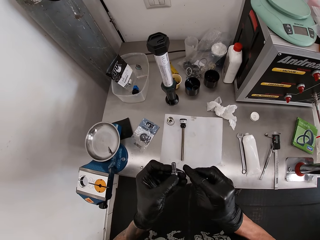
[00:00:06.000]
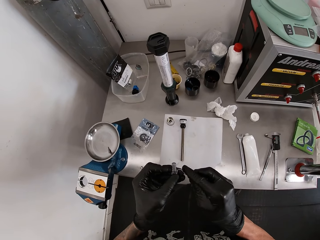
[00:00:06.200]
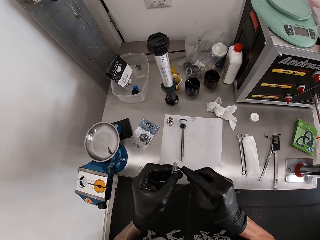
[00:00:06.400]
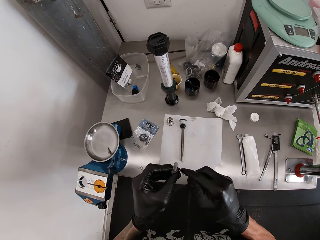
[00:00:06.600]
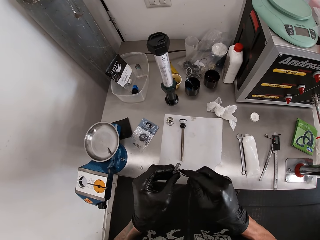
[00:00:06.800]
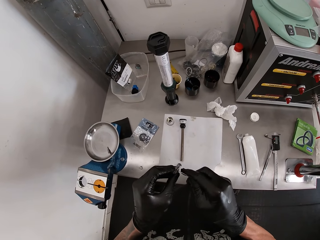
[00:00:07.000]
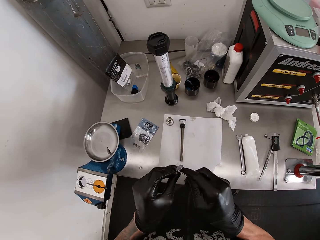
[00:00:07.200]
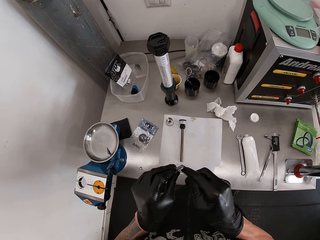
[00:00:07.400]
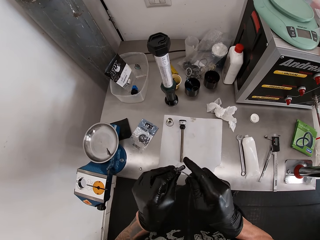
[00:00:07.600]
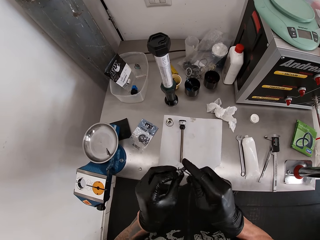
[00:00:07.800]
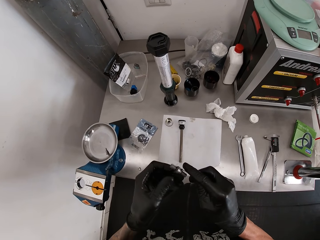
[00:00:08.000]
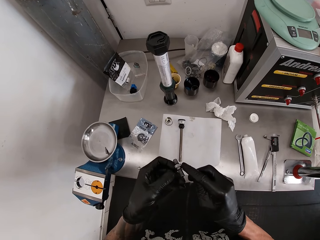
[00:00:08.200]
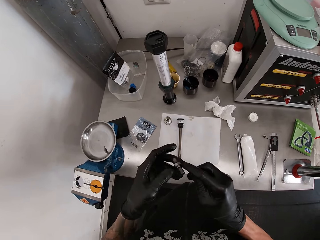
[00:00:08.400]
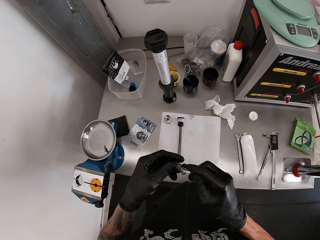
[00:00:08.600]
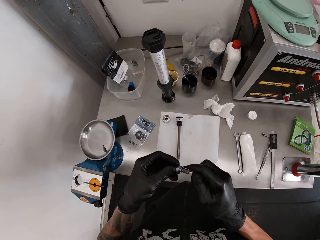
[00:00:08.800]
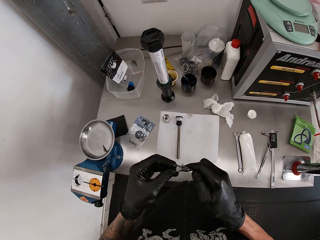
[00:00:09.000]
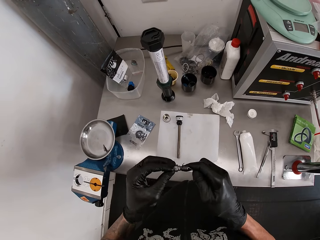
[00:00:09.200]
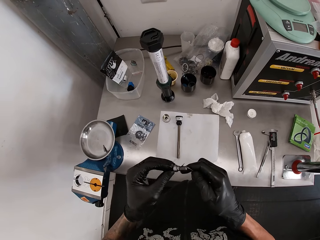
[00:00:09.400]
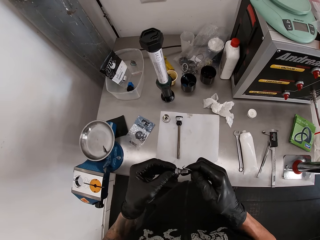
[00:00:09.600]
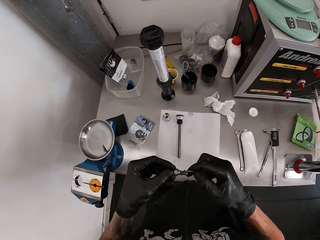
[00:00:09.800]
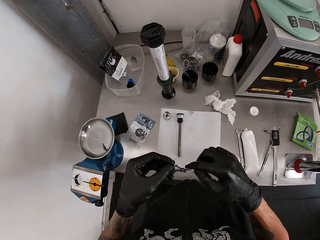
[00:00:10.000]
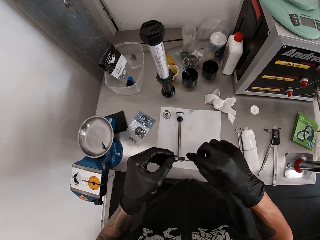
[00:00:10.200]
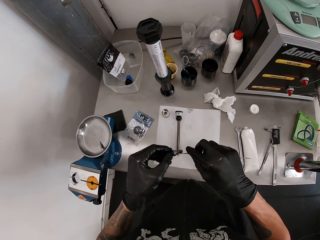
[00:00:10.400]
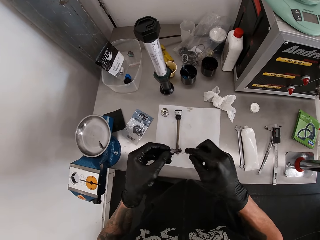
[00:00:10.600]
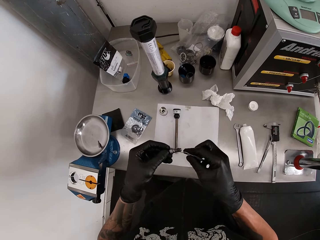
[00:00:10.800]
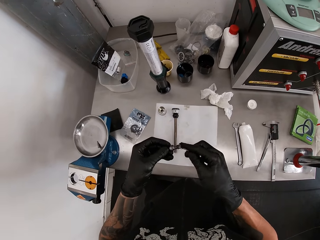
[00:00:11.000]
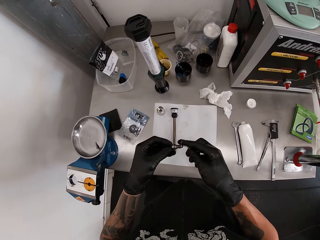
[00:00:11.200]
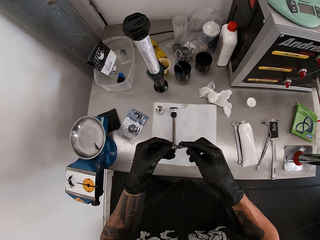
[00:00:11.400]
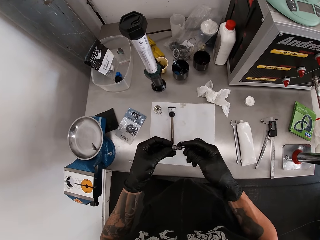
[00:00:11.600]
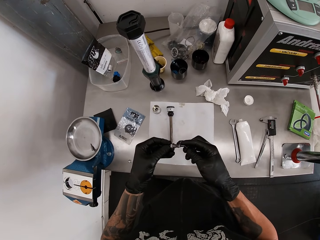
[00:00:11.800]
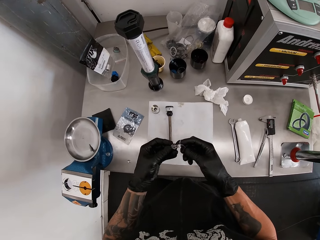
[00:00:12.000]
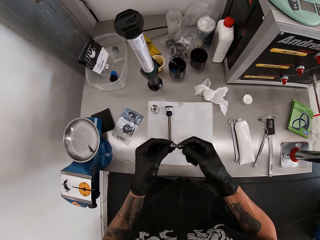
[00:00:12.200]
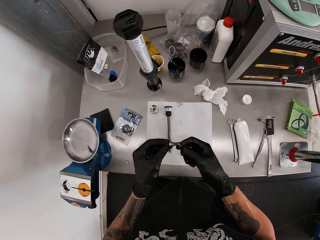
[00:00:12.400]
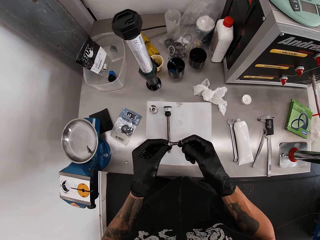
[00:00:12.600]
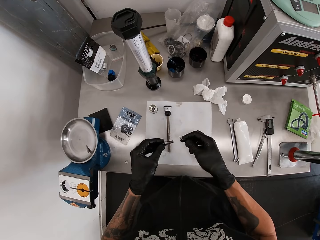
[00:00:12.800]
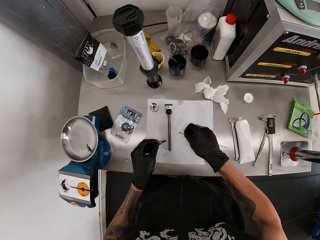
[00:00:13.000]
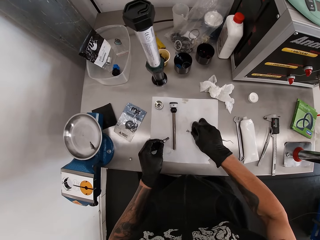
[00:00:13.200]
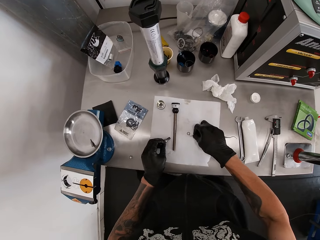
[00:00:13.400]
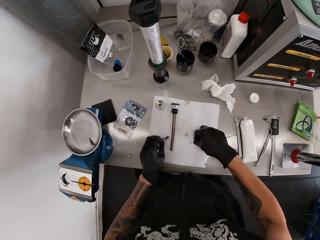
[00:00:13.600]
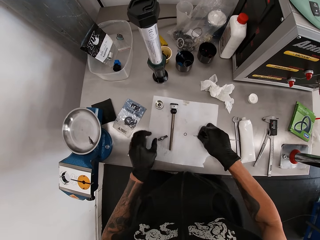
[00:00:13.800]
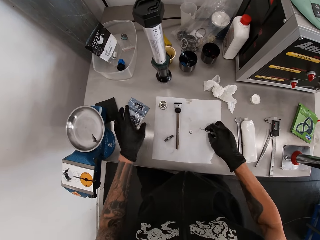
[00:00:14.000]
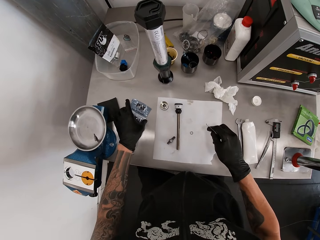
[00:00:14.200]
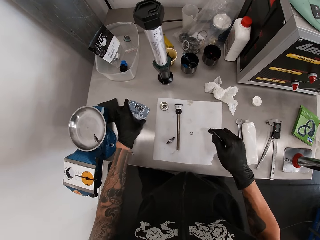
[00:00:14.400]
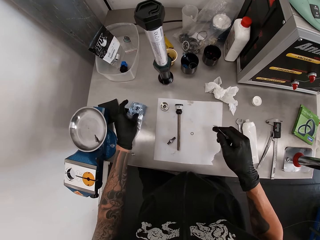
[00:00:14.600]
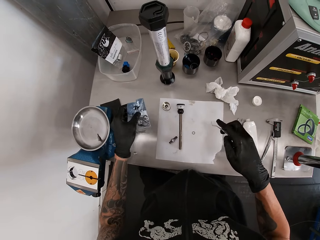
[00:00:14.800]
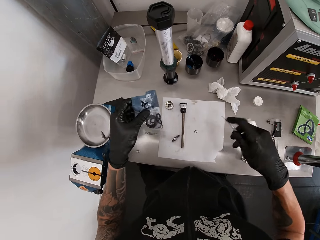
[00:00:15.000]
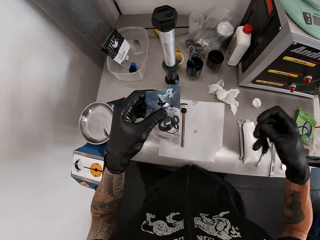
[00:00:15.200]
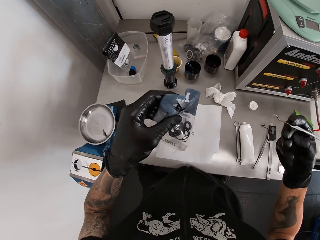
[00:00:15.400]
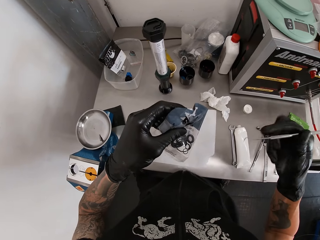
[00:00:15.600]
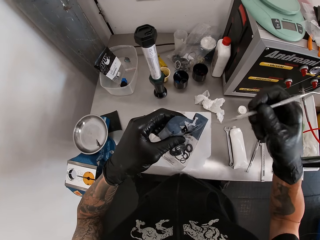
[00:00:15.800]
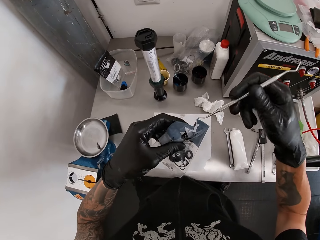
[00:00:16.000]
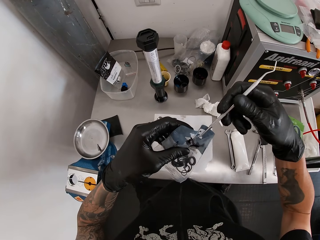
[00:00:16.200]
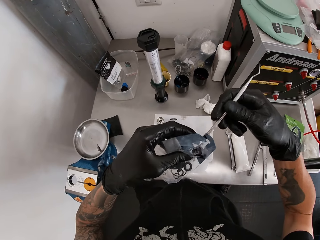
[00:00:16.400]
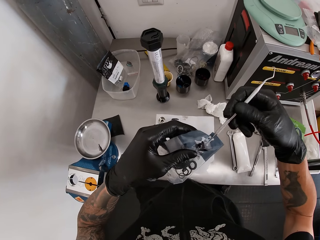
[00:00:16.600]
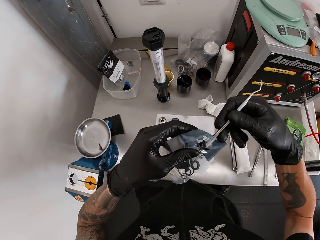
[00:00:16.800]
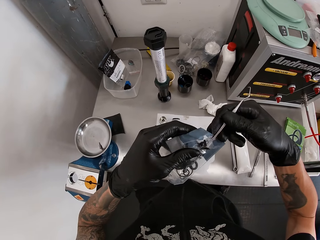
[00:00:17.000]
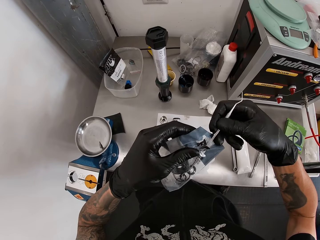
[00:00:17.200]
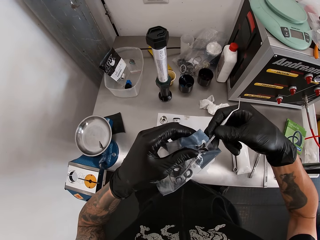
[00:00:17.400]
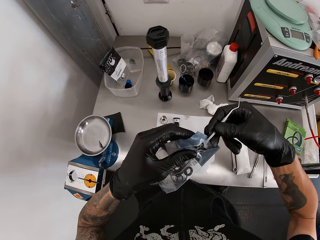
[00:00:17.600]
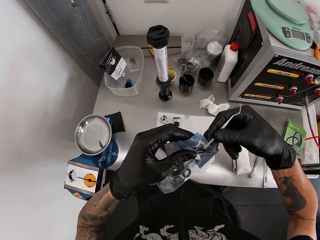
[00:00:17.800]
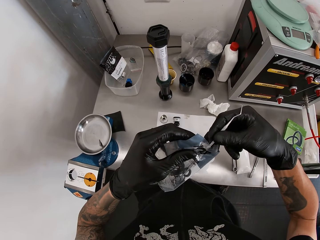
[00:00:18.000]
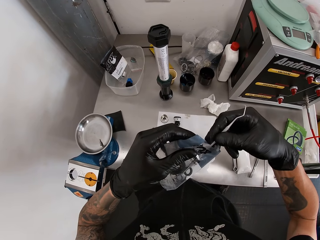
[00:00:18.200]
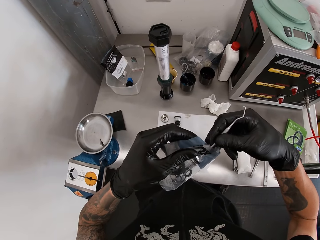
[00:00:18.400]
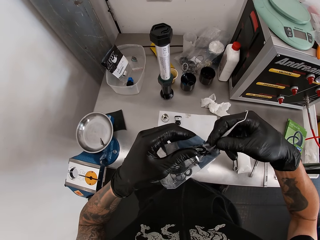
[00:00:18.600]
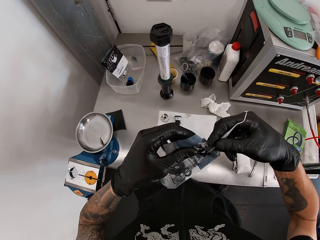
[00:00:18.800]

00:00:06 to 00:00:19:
The camera wearer touches something. He drops the O-ring on the work table with the scriber in his right hand. He drops the bolt on the work table with his left hand. He picks up a nylon from the work table with his left hand. He picks up an O-ring from the nylon with the scriber in his right hand.

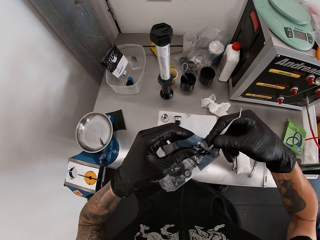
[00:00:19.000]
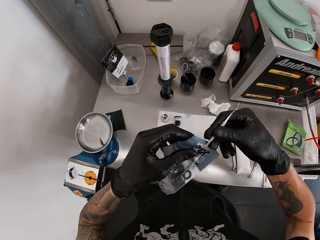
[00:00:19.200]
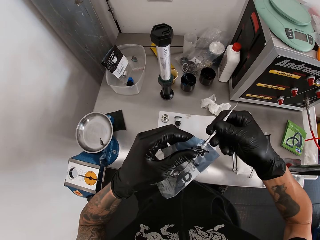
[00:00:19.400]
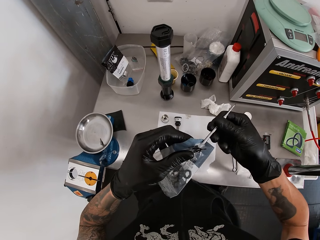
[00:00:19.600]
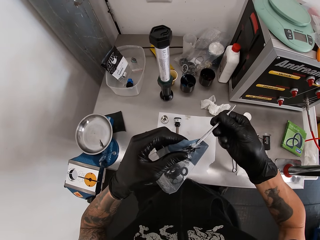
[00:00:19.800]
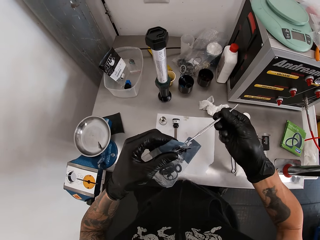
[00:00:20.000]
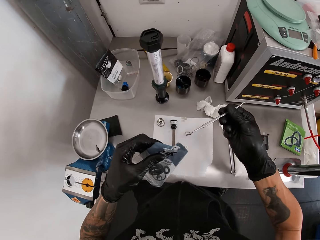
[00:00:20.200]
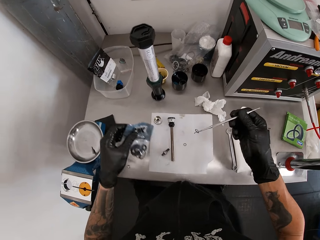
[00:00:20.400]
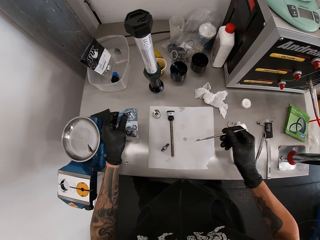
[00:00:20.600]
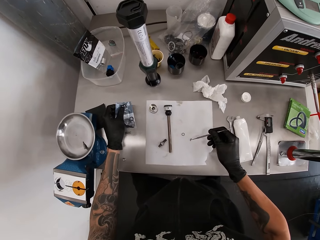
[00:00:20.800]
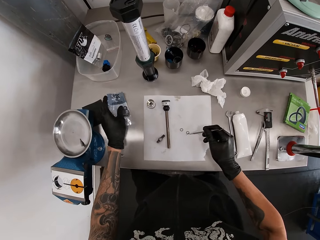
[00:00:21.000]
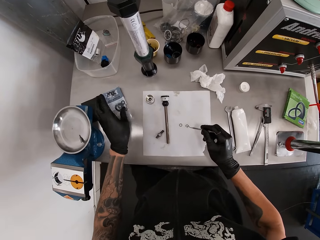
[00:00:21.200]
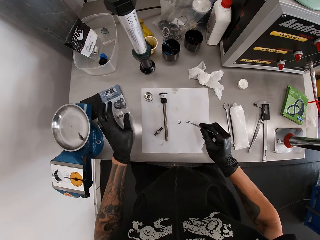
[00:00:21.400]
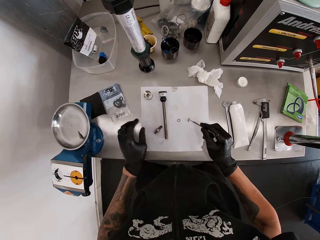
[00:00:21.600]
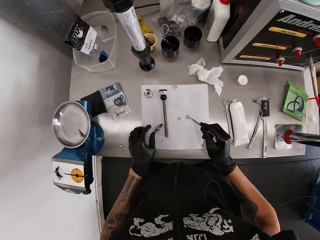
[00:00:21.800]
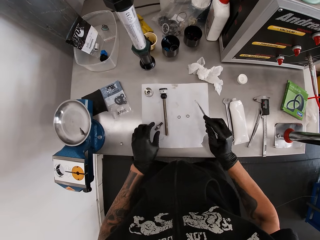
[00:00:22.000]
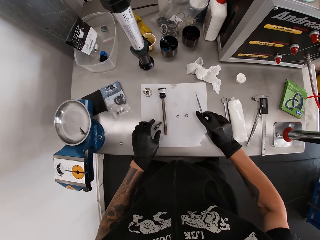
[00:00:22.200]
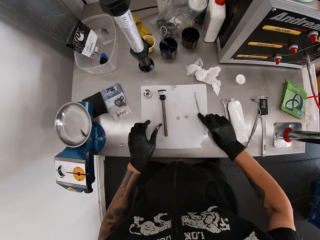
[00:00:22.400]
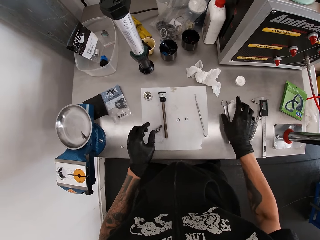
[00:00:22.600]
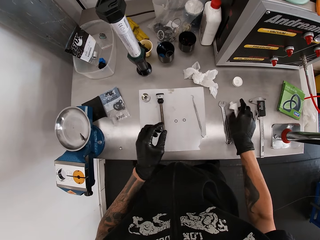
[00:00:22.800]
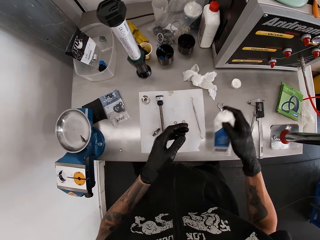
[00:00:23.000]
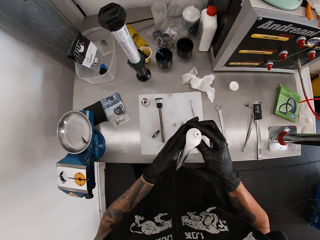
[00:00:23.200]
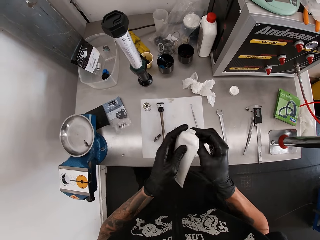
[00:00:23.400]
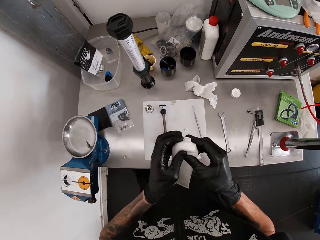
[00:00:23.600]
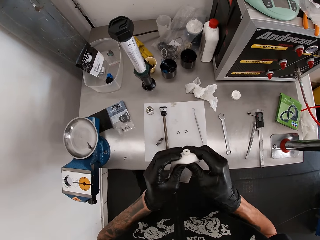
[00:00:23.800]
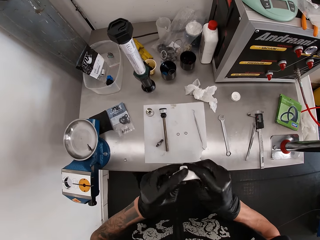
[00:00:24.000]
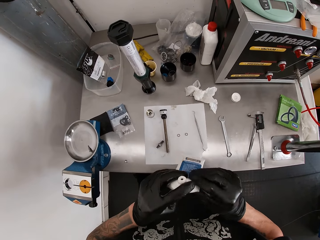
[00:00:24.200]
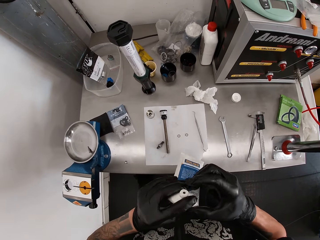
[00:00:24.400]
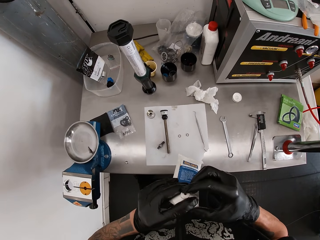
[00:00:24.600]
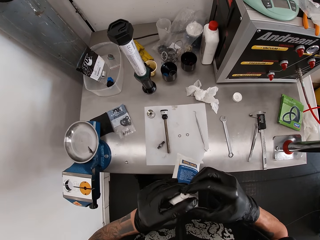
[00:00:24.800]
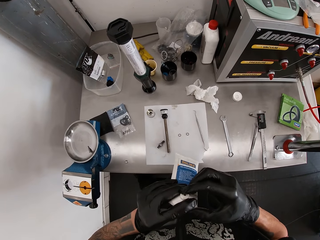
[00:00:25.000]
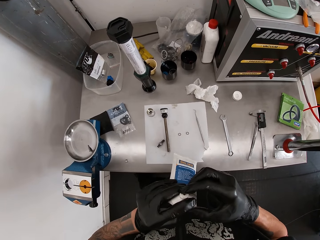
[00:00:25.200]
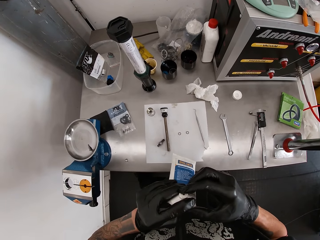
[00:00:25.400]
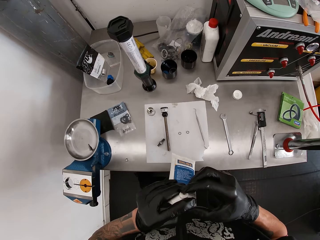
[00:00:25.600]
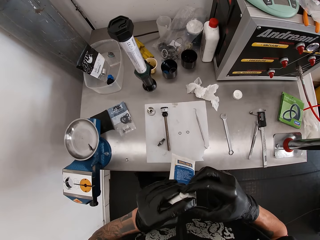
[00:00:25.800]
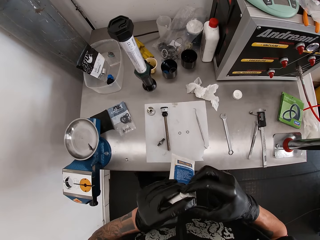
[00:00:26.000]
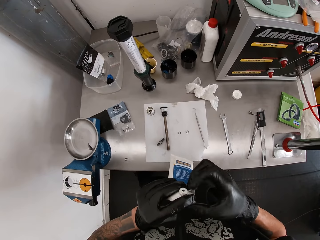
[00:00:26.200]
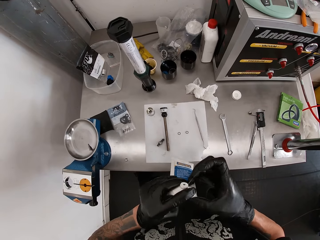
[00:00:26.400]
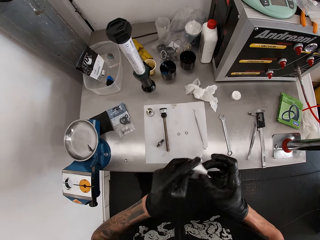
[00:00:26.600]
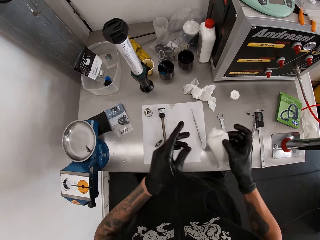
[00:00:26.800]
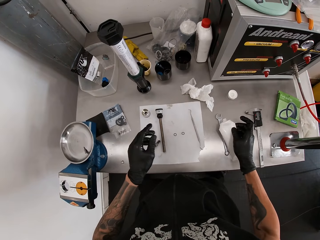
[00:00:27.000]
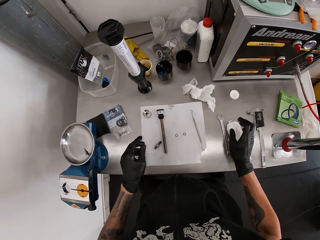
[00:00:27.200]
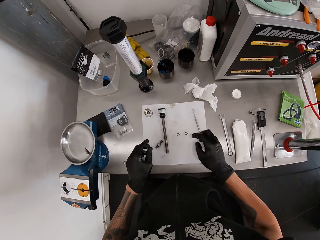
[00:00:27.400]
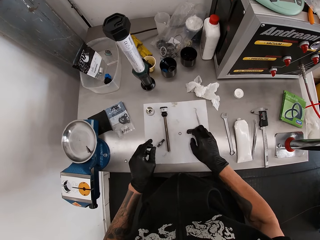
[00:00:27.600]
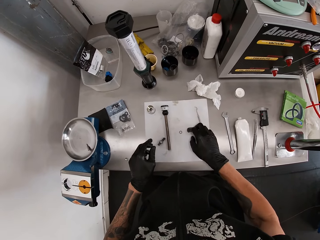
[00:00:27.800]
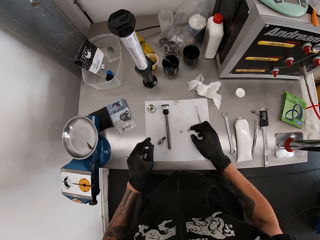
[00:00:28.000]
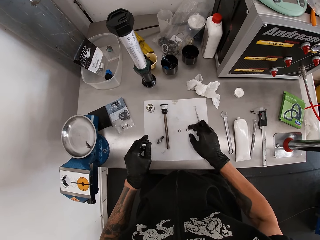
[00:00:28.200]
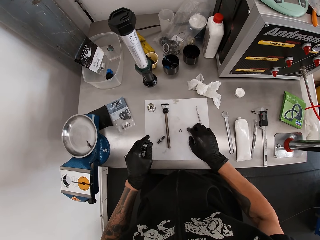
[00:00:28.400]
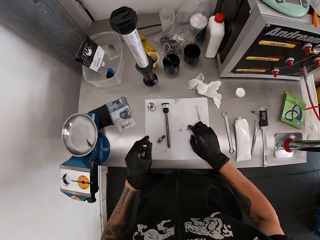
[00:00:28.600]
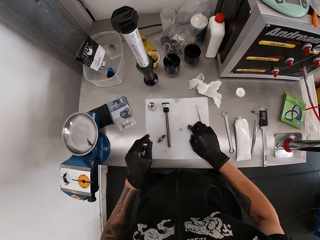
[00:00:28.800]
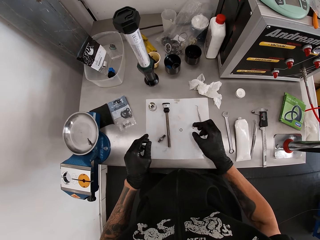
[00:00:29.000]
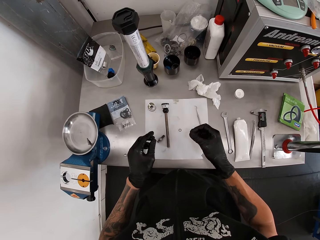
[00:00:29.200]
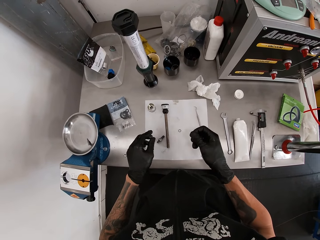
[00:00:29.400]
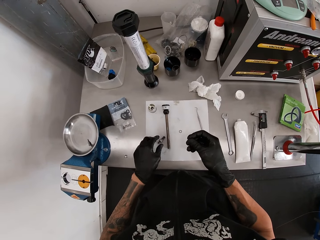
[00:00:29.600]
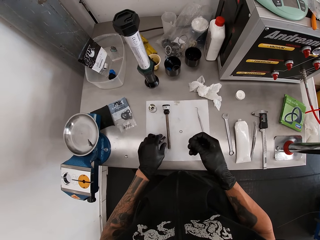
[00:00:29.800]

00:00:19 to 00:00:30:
The camera wearer drops the nylon on the work table with his left hand. He drops the O-ring on the work table with the scriber in his right hand. He drops the scriber on the work table with his right hand. He picks up a tube of glue from the work table with his right hand. He squeezes glue out of the tube of glue with both hands onto his right hand. He touches something. He drops the tube of glue on the work table with his right hand. He picks up the O-ring on the work table with the glue in his right hand.
